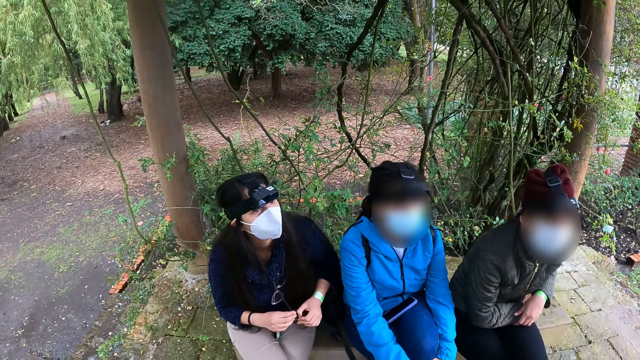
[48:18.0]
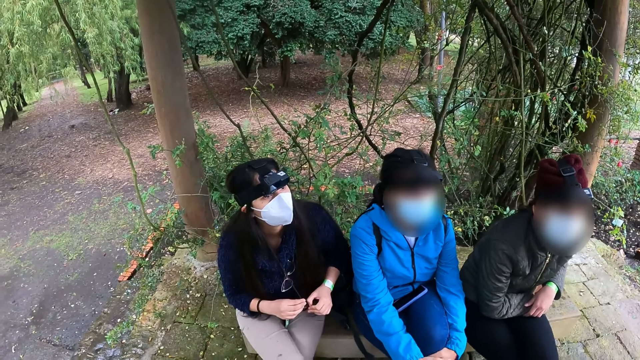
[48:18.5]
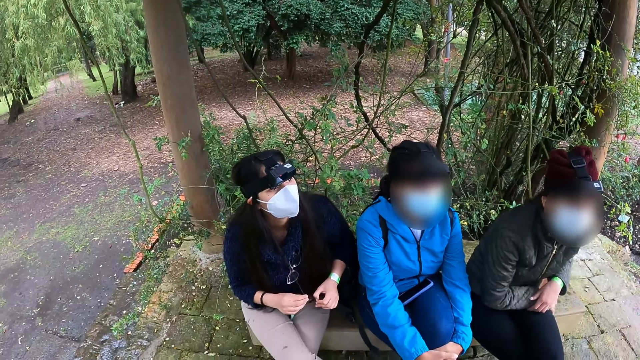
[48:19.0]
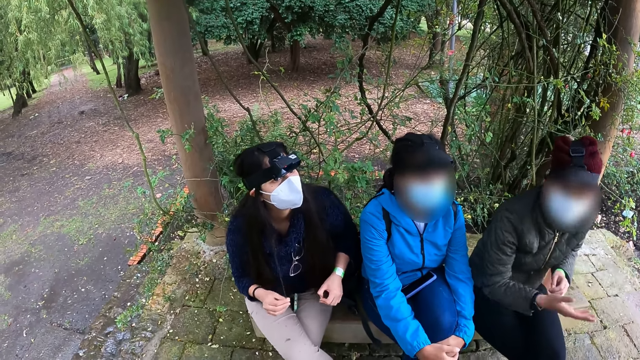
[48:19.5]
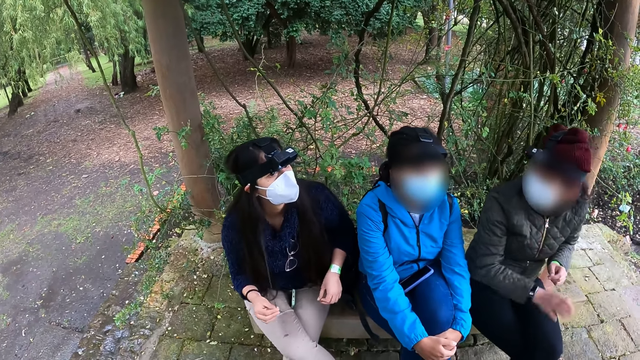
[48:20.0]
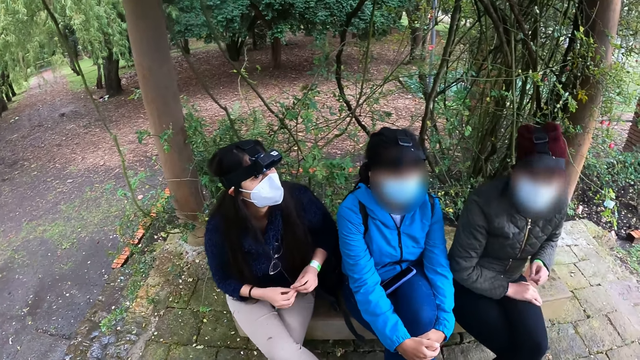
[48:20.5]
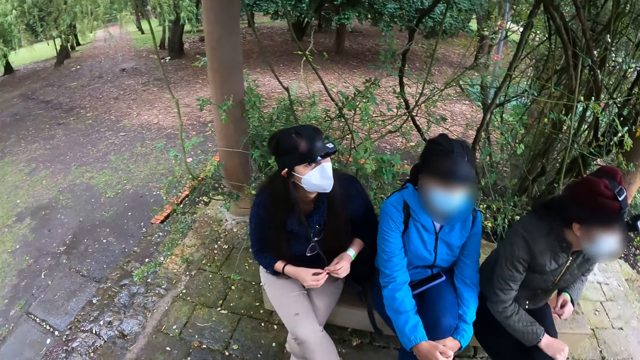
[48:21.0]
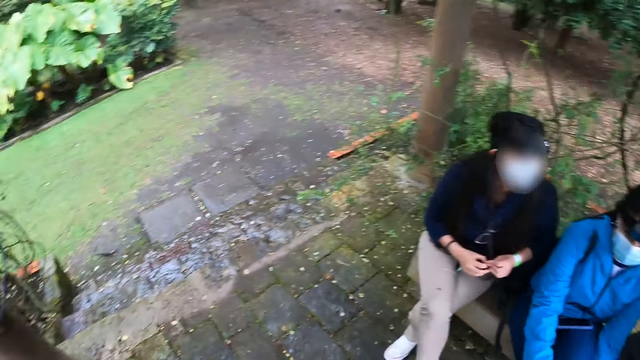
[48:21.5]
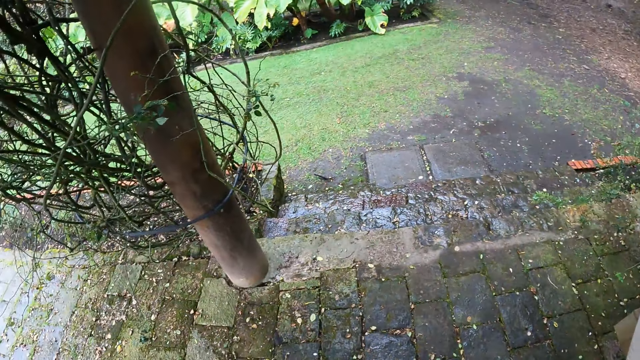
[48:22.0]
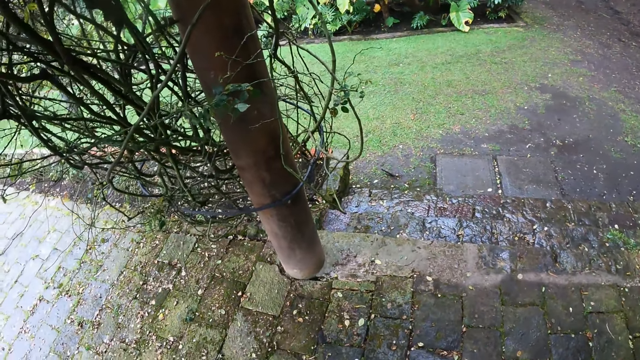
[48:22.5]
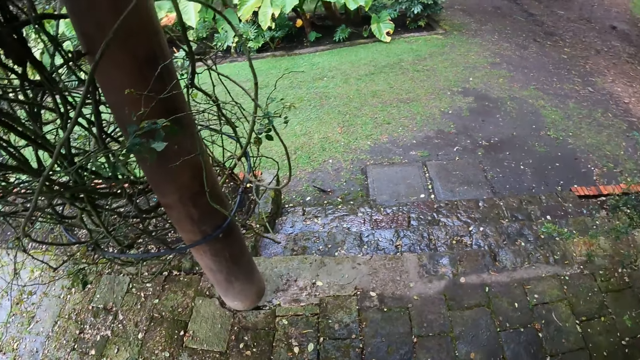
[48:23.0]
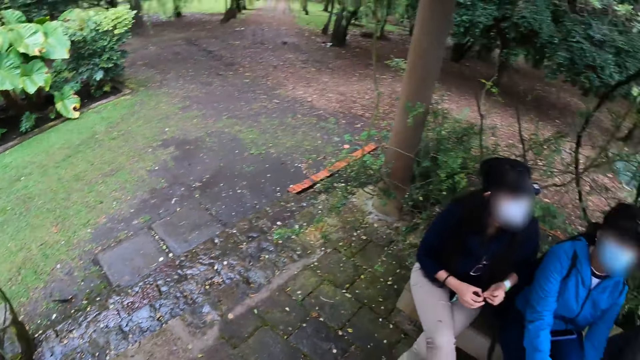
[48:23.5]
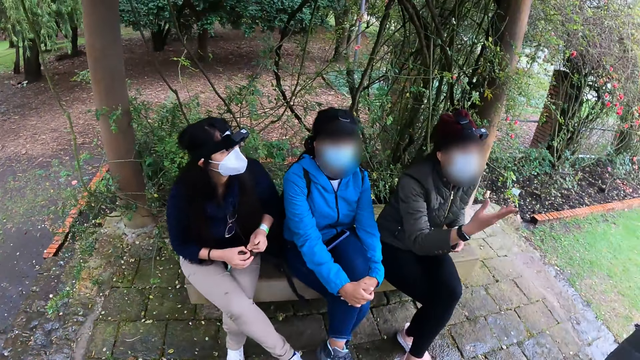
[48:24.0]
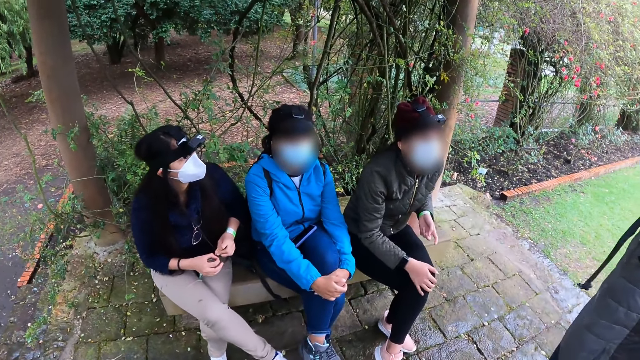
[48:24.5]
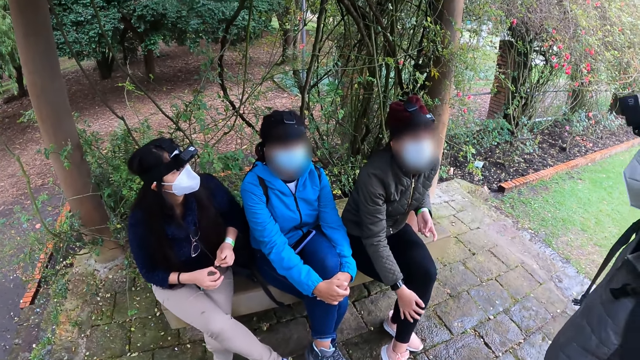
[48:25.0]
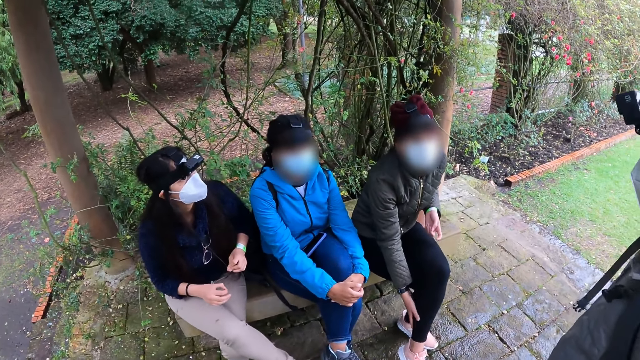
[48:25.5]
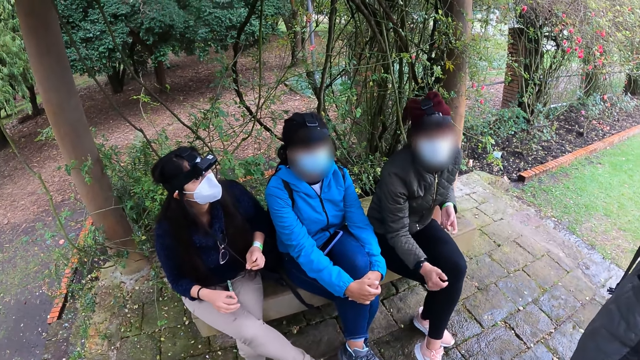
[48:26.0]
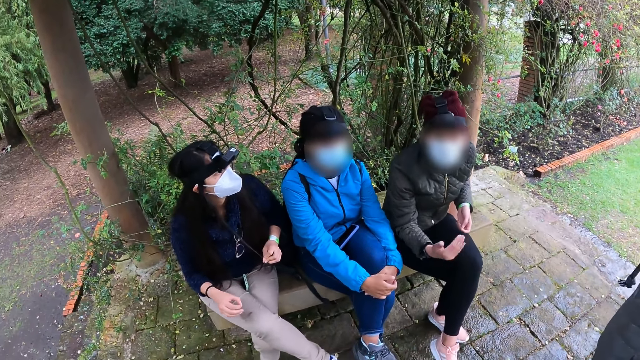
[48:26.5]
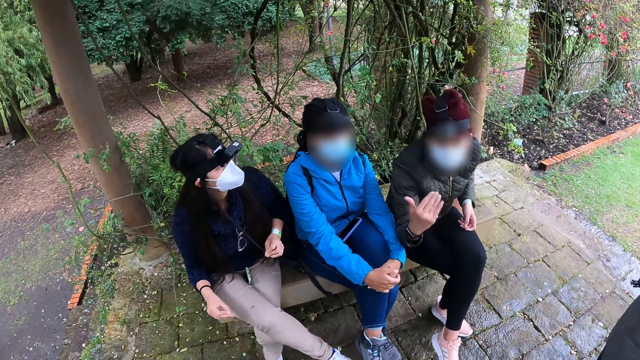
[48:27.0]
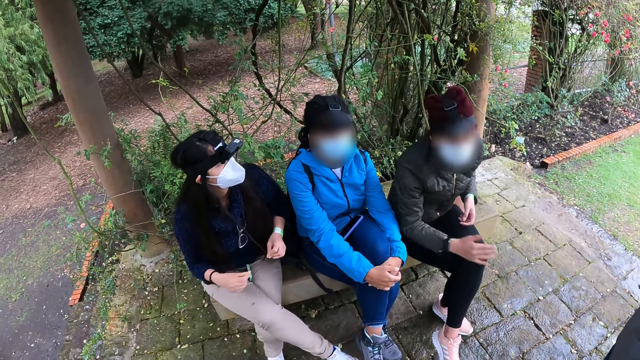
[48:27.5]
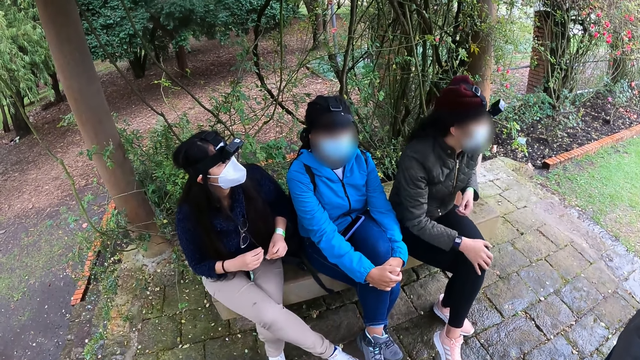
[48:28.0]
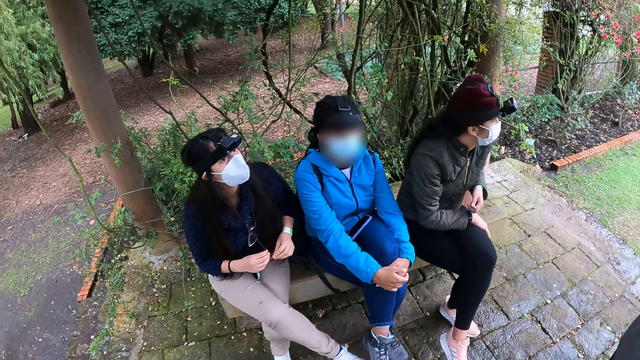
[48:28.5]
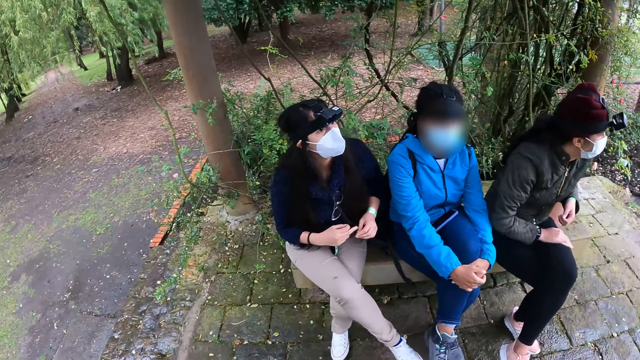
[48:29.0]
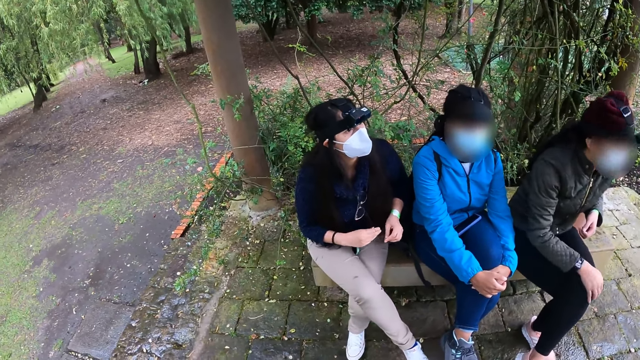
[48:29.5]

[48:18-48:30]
The woman gestures with her right hand. The woman gestures with her right hand again.

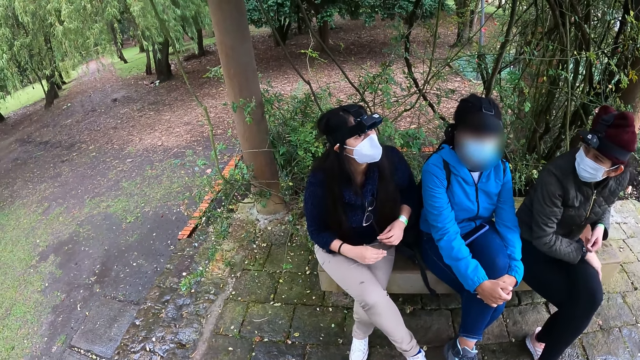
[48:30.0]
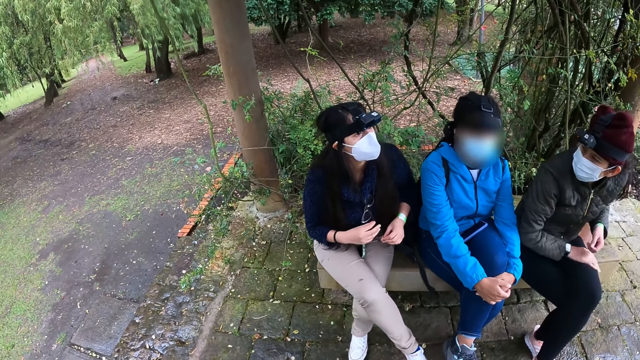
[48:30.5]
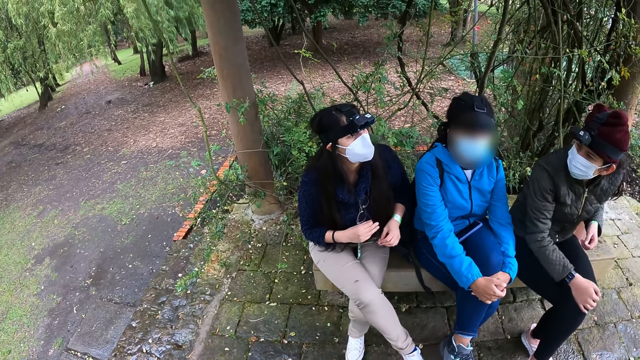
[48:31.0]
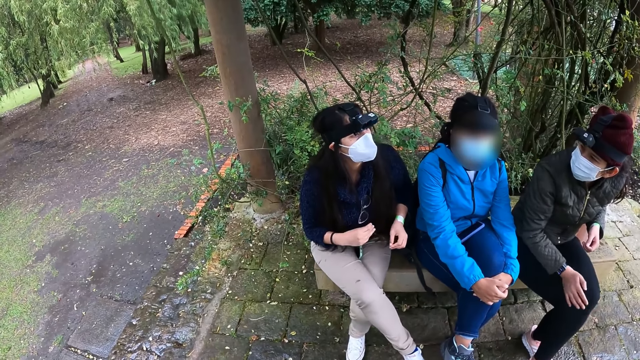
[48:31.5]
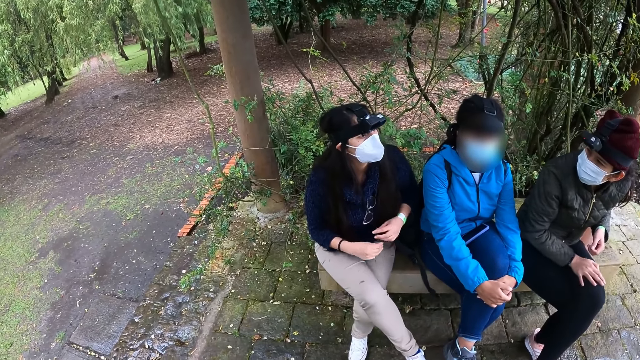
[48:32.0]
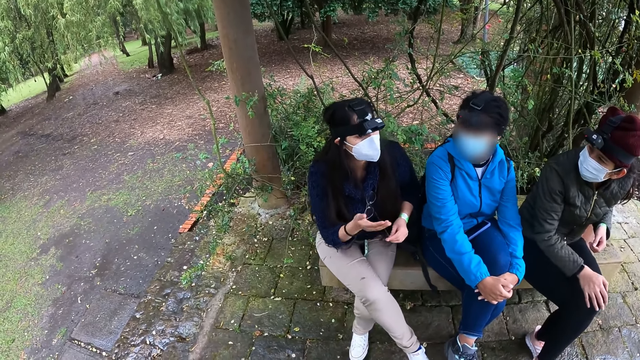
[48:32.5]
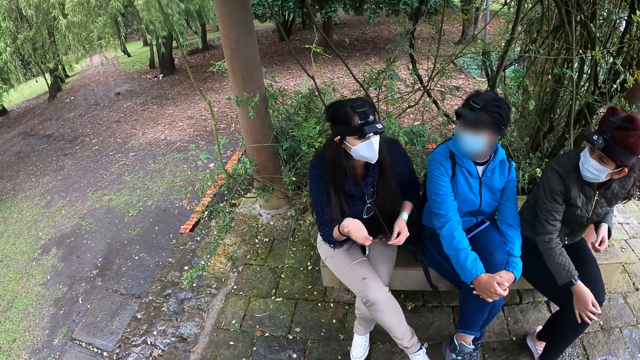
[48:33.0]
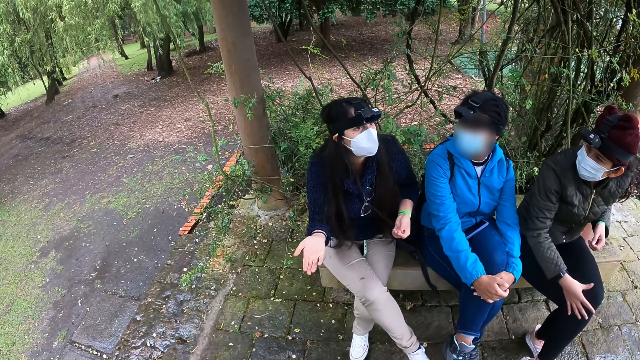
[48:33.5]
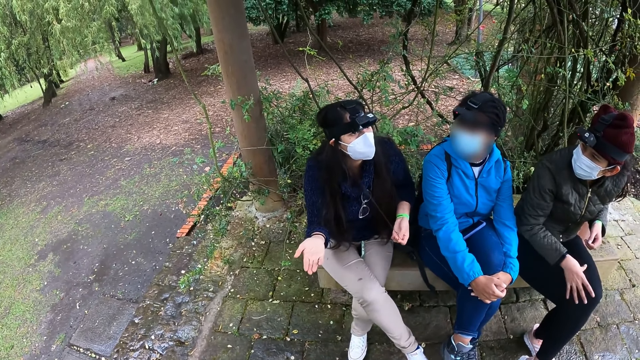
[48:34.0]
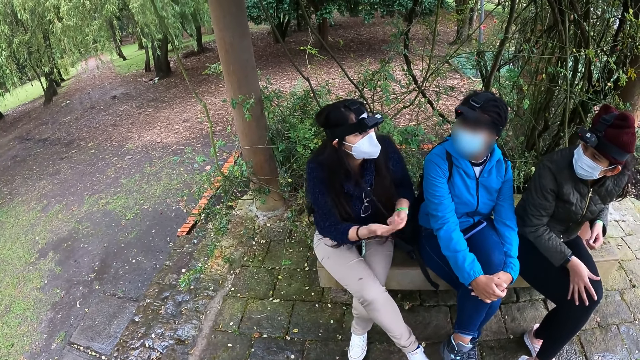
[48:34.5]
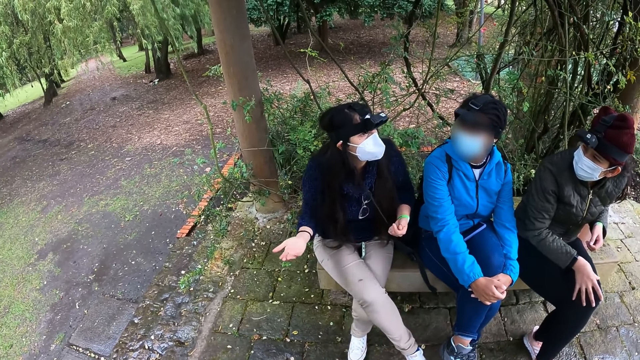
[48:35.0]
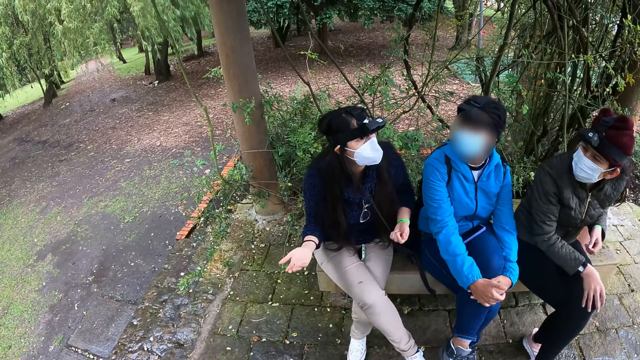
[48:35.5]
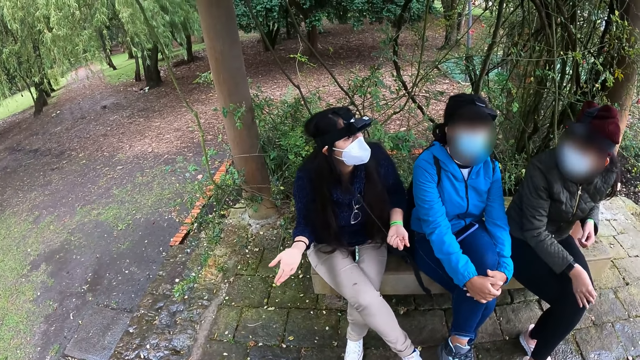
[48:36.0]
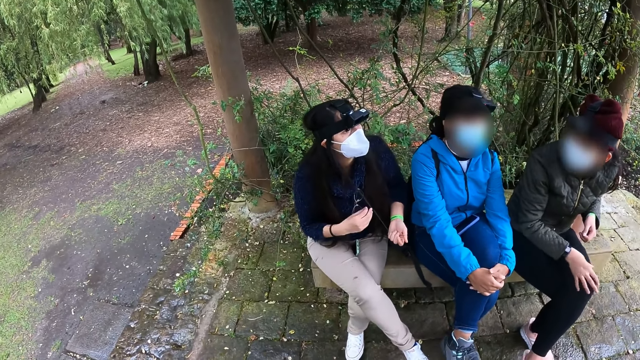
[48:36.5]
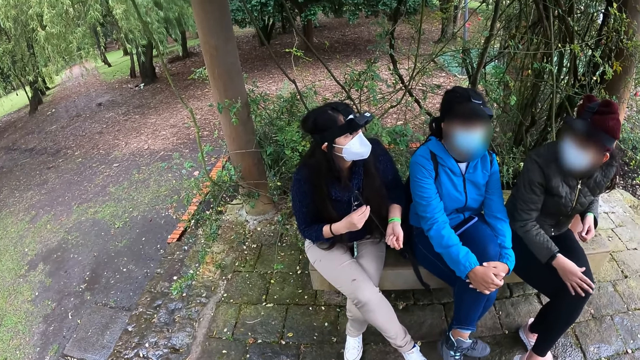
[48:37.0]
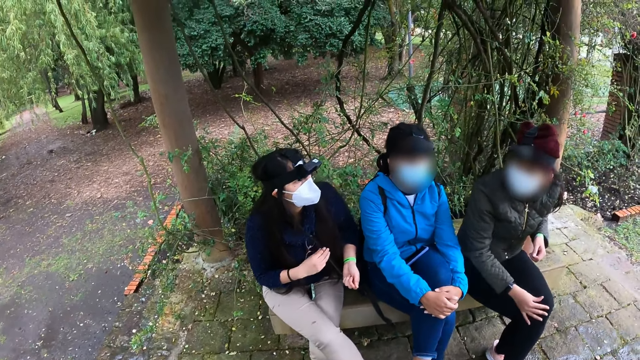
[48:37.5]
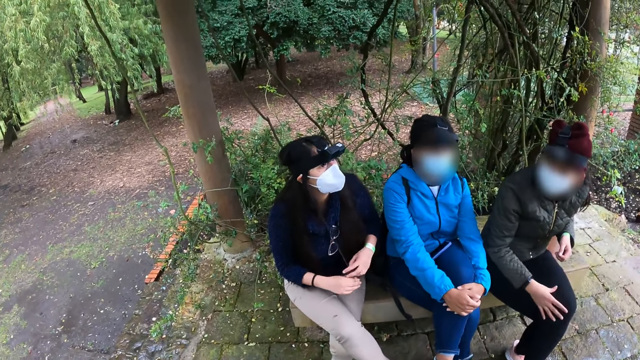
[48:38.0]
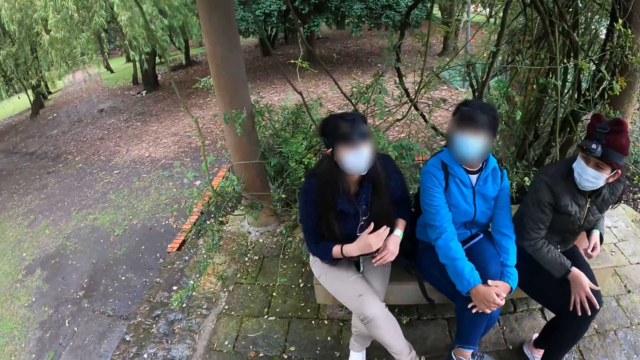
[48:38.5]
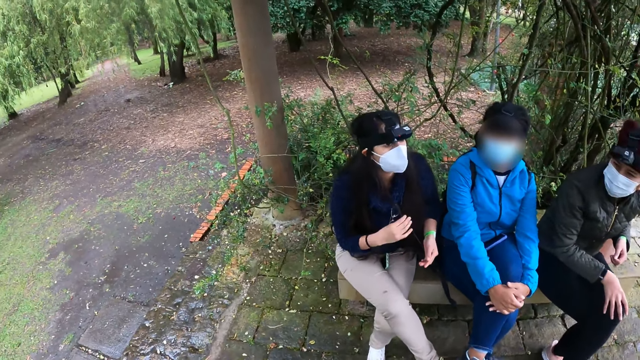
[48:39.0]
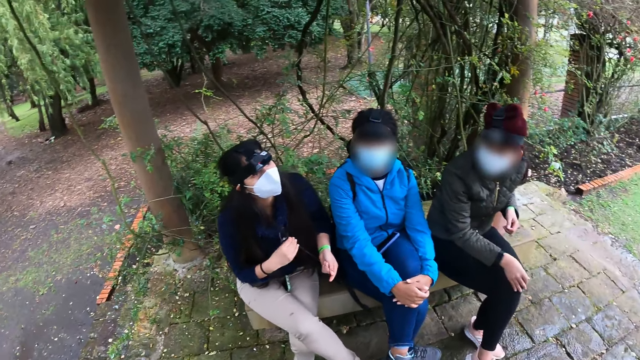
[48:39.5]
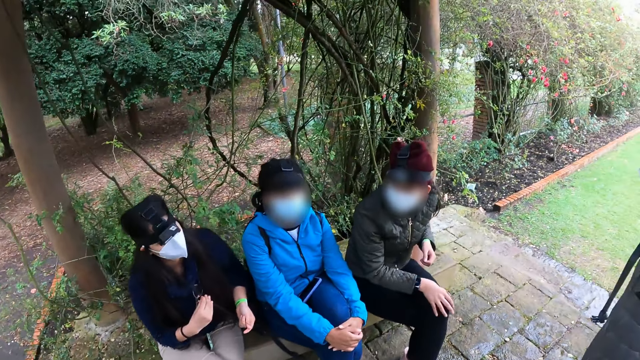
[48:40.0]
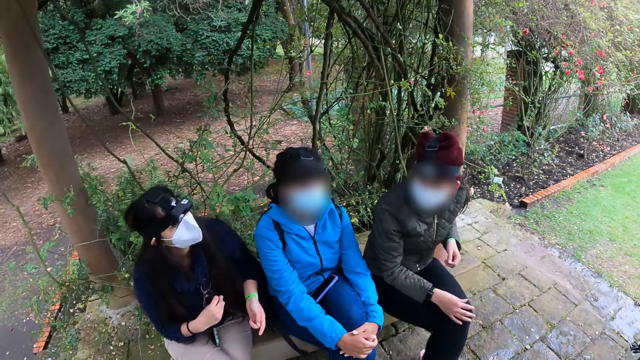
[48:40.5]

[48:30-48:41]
A woman gestures with her right hand.
